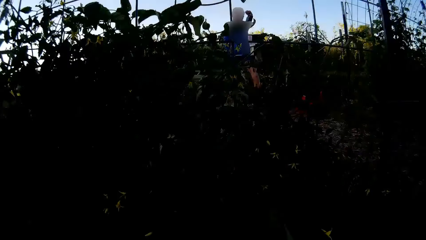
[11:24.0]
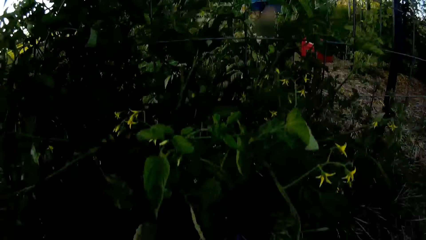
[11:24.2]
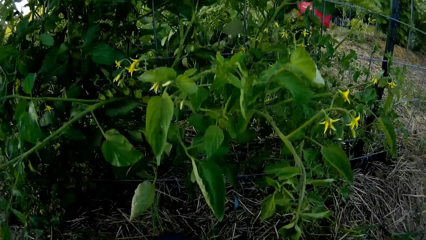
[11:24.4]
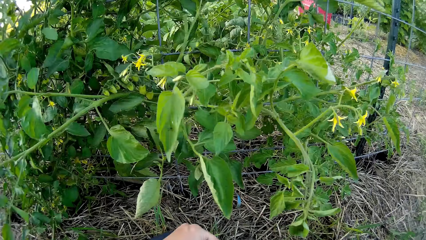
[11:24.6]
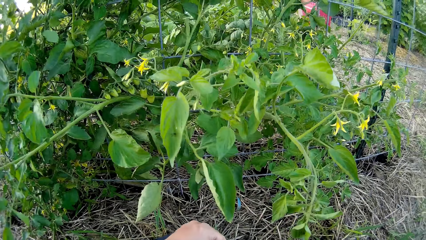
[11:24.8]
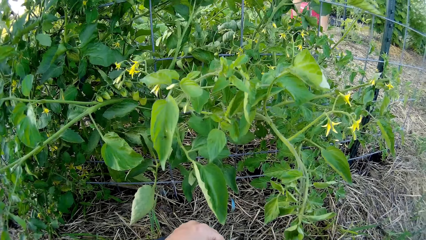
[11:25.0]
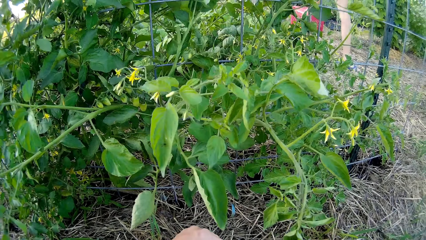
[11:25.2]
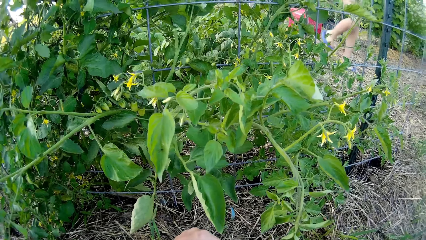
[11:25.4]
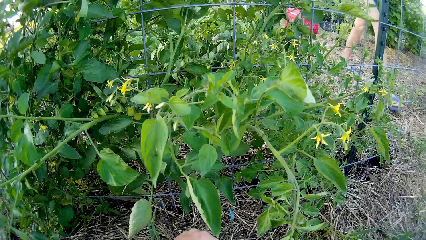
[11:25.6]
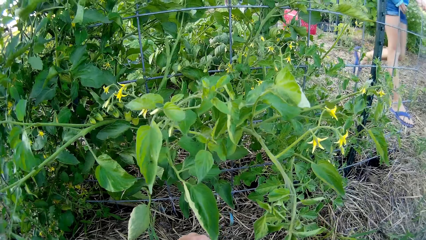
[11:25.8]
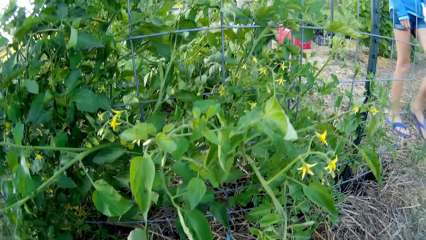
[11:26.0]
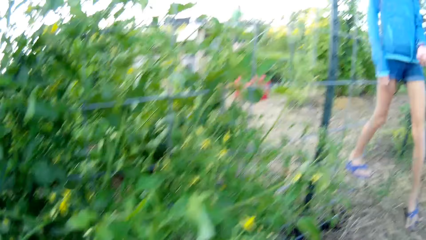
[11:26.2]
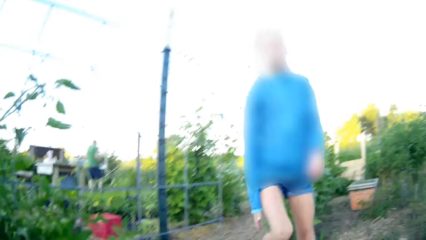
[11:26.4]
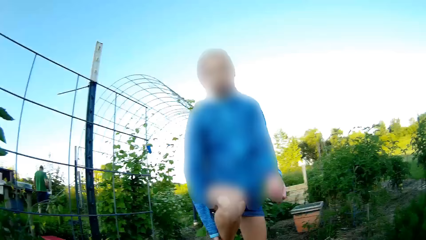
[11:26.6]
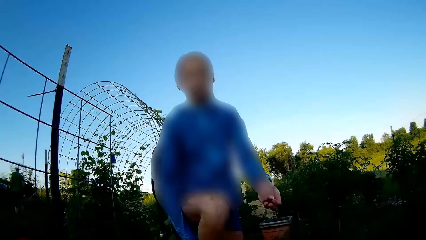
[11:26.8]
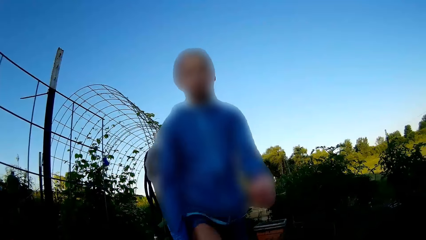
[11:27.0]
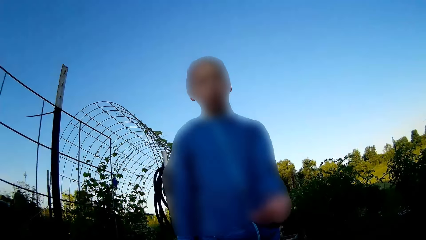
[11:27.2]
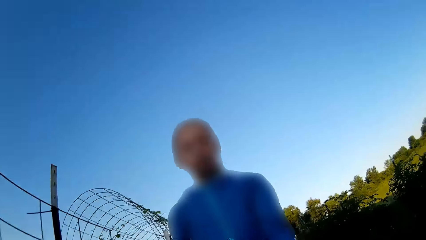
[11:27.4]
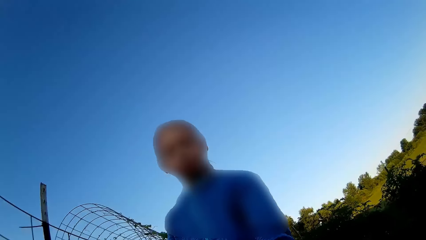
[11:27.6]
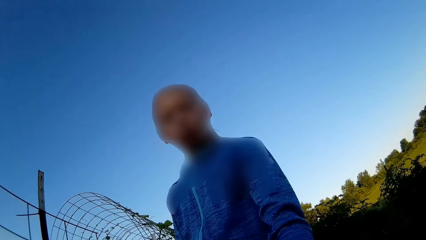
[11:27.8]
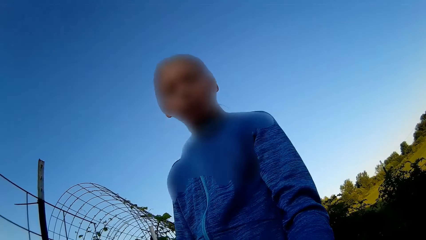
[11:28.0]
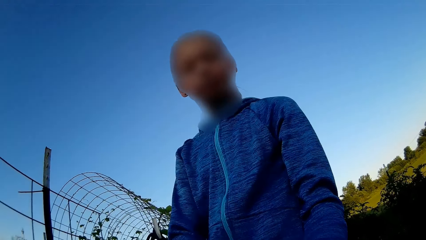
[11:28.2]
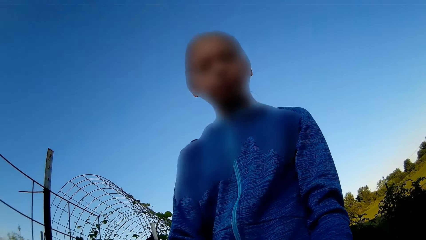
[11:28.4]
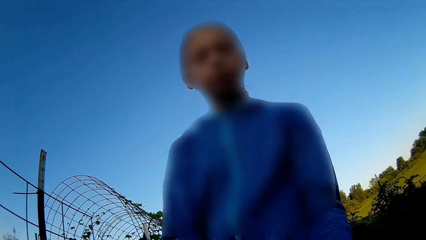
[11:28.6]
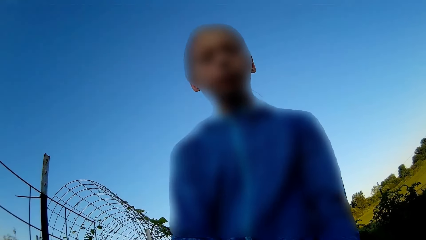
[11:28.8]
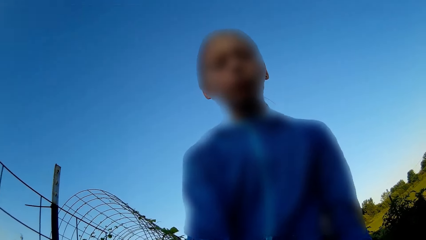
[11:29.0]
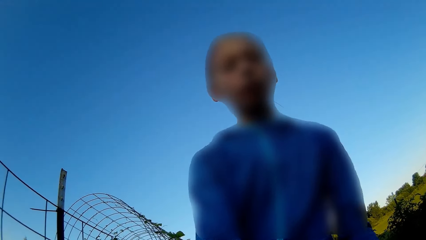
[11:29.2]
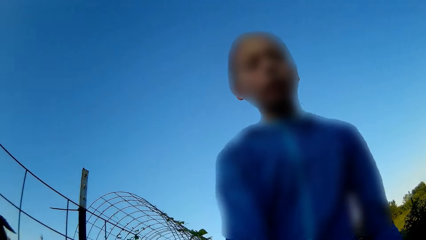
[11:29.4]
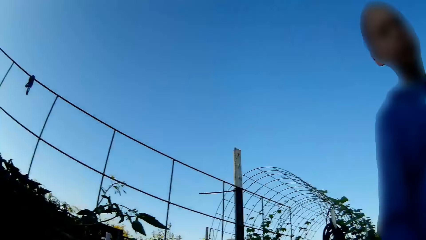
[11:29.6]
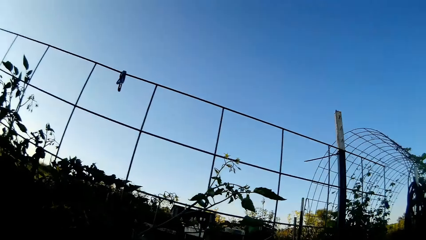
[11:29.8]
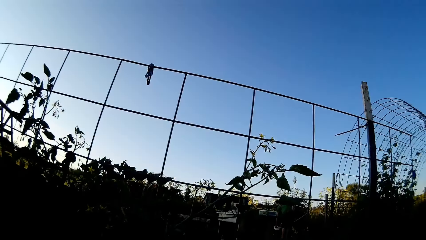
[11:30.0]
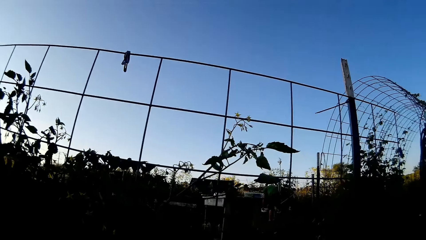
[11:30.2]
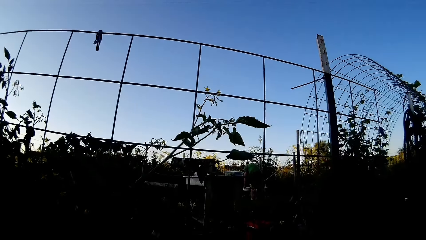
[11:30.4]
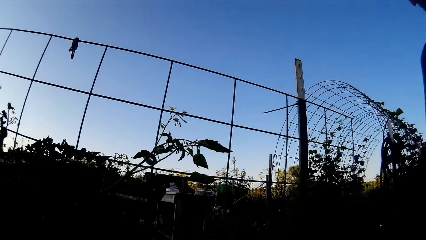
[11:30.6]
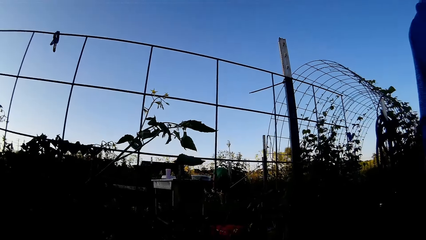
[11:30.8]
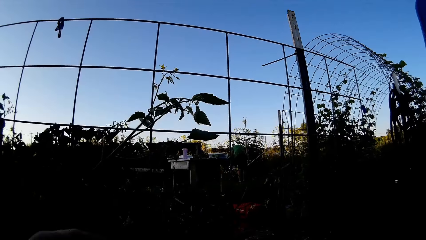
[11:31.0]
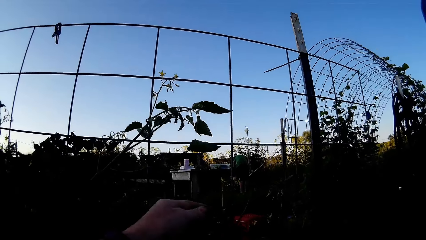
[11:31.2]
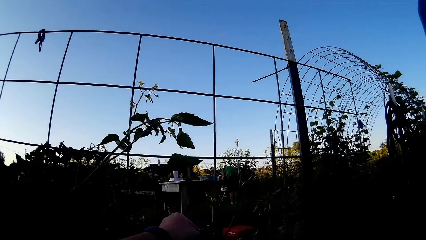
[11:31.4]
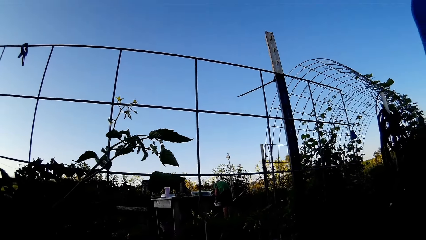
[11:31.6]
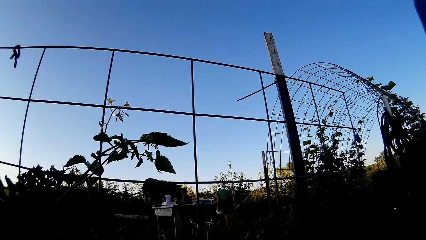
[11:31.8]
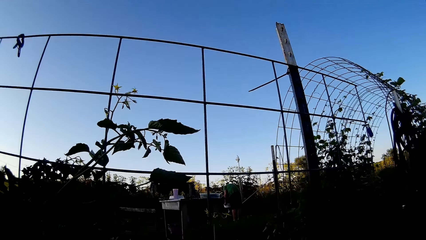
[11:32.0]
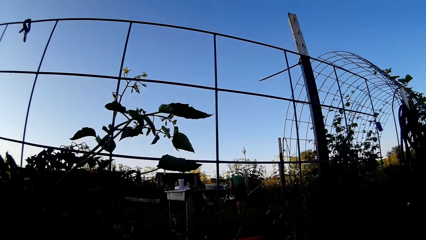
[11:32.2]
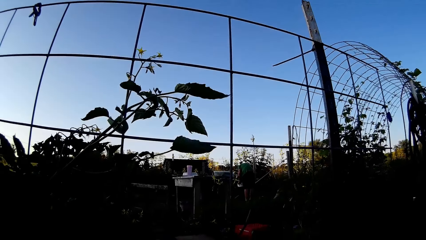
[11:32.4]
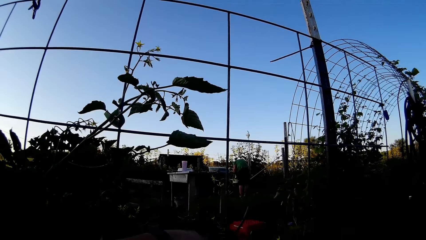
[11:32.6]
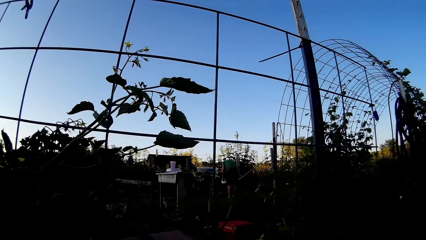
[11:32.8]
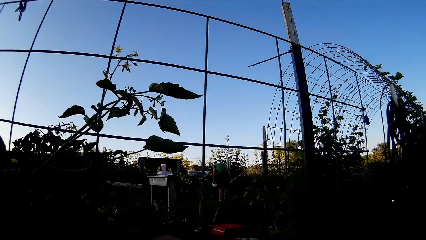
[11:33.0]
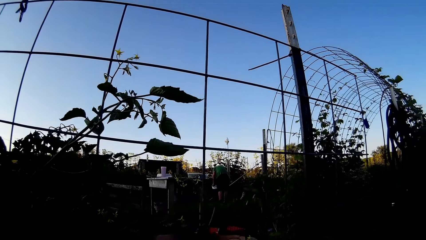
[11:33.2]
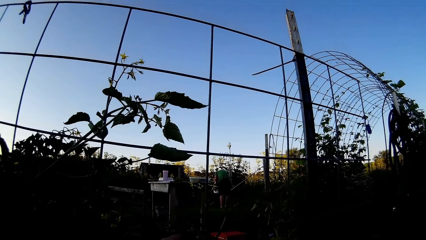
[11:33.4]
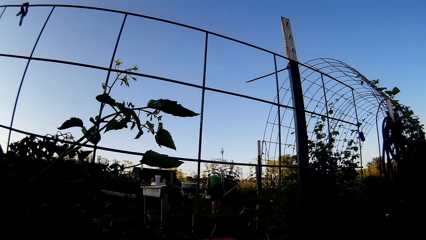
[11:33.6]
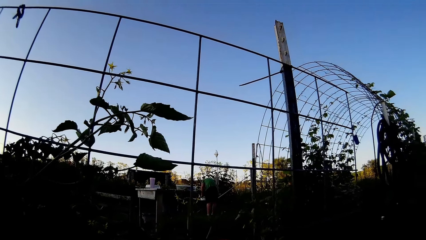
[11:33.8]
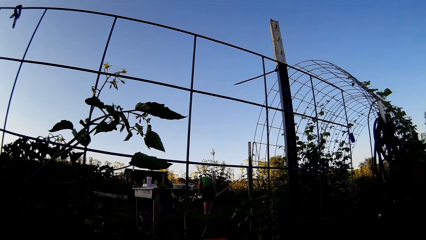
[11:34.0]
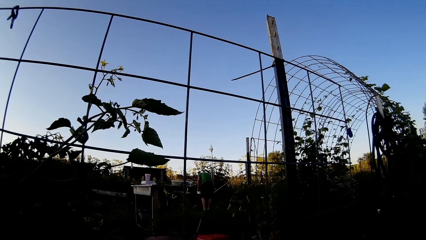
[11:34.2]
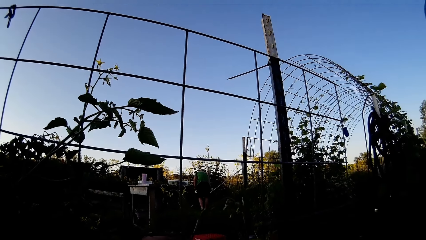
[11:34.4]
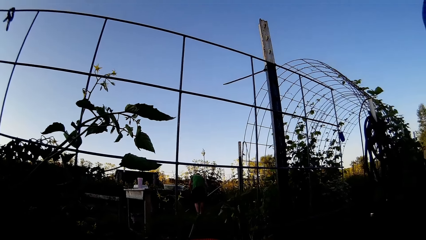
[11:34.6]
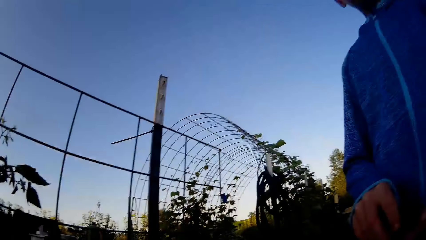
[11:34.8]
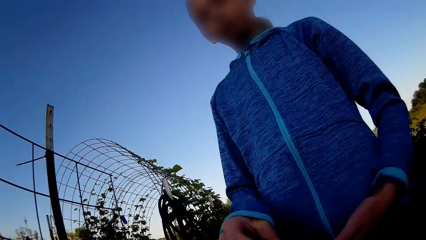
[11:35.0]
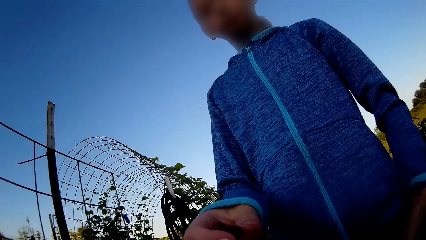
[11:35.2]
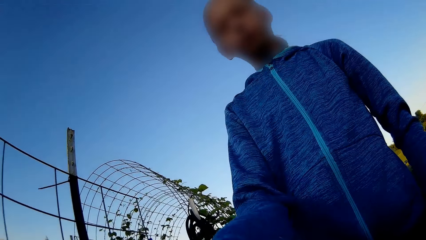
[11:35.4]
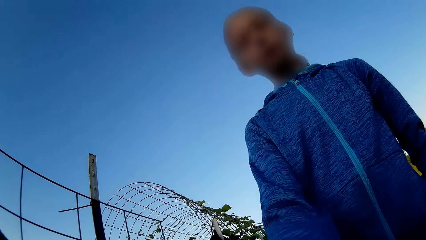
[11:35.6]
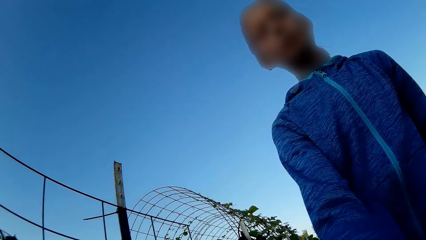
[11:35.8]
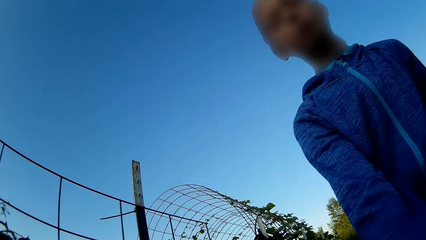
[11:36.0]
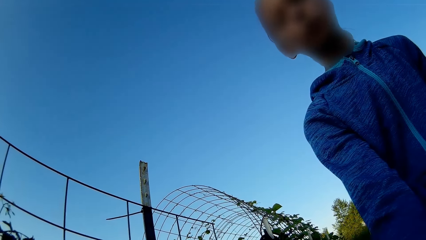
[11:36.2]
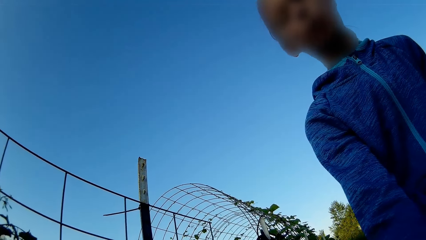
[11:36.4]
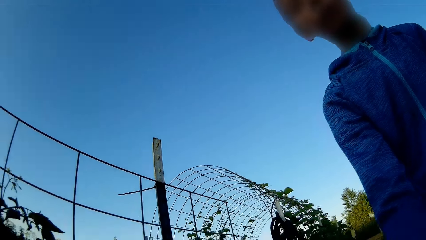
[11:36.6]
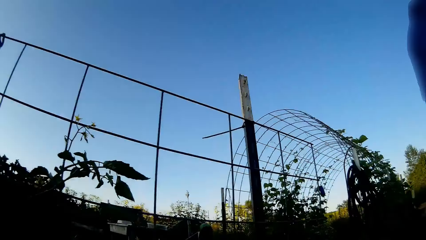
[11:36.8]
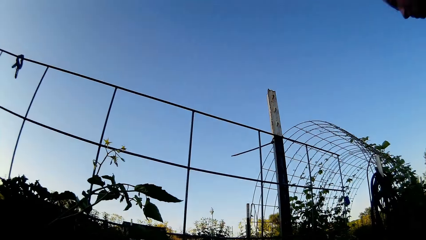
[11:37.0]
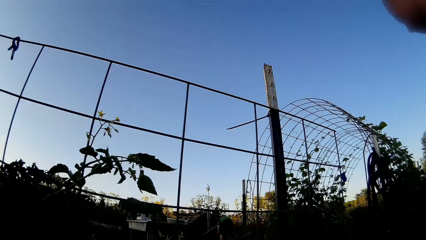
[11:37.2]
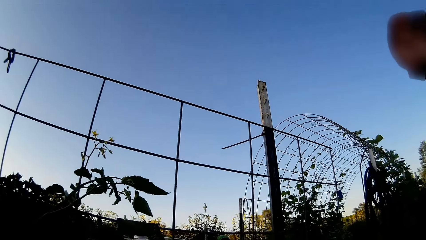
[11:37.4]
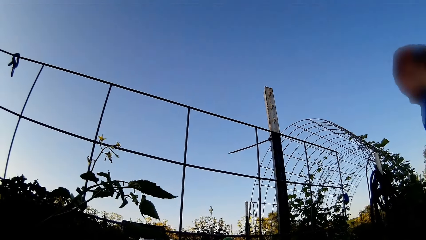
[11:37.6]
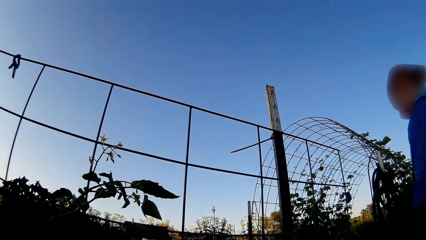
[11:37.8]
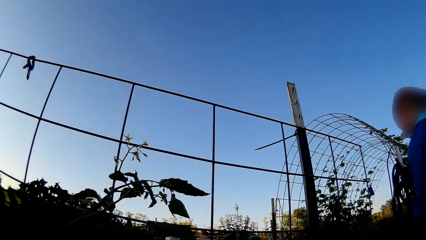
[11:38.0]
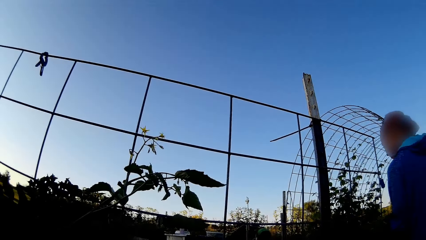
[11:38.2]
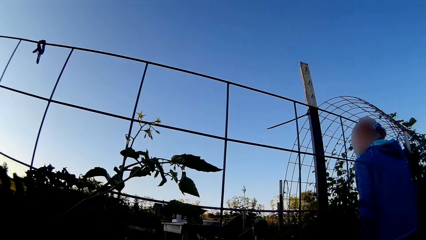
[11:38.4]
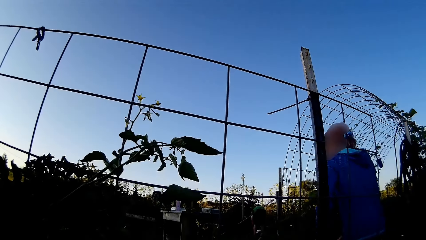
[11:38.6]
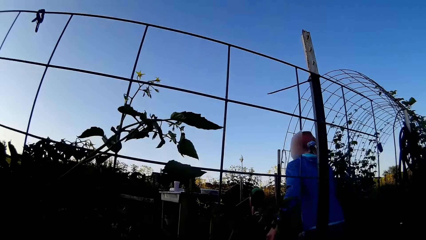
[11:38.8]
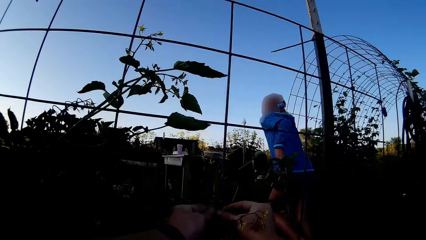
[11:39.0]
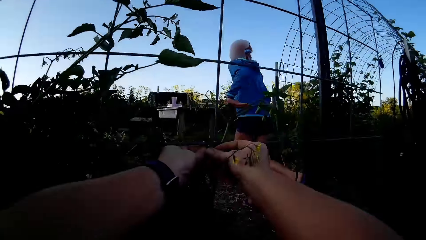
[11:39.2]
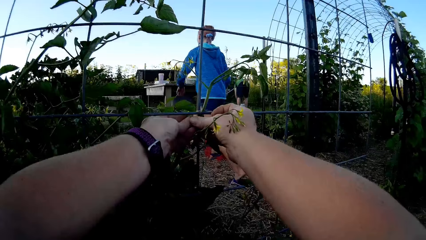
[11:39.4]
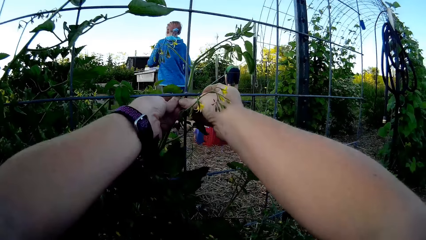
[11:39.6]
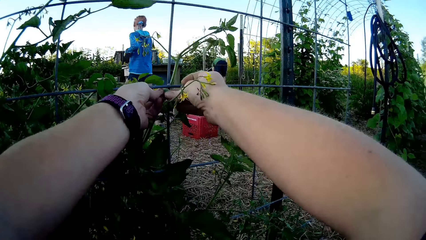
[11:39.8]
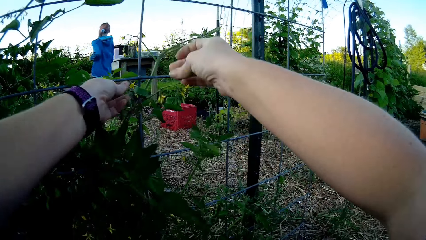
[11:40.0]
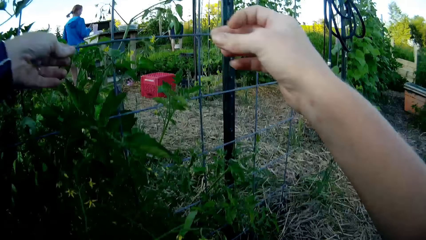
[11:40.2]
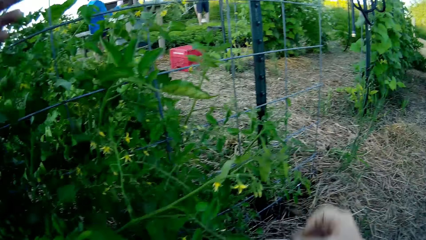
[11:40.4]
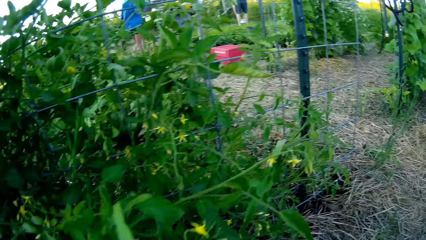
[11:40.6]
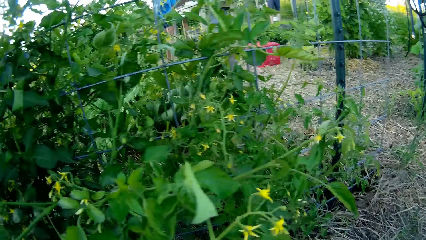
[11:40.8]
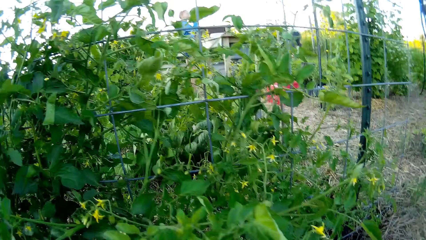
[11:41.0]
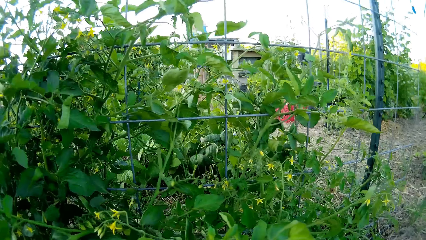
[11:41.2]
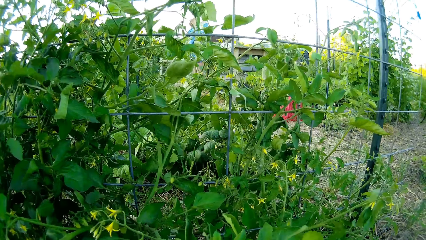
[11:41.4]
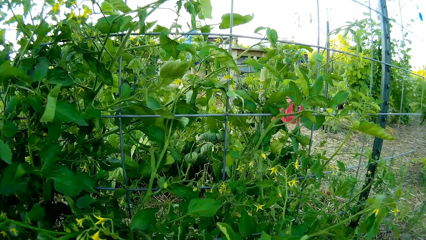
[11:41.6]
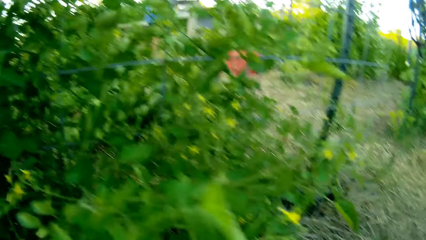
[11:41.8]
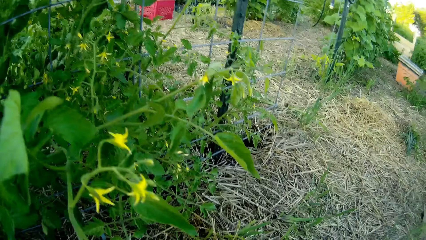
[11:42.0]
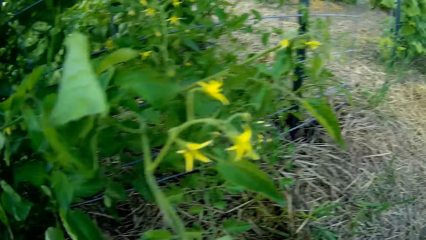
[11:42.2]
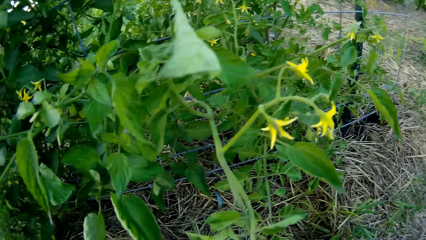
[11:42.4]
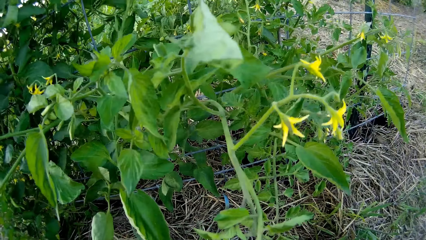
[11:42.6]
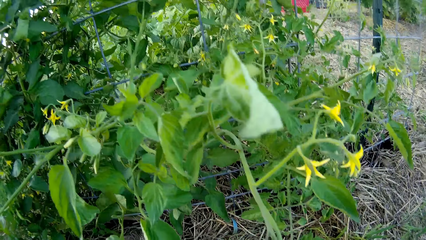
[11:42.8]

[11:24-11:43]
A person walks to the camera wearer. The person gives something to the camera wearer. The camera wearer moves the hand to the plant. The person moves the hand to the camera wearer and moves away from the camera wearer. The camera wearer ties a tomato plant on the mesh with a cello tape. They remove the hand from the plant.
